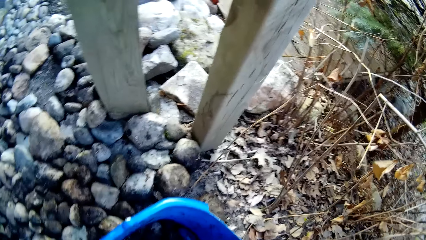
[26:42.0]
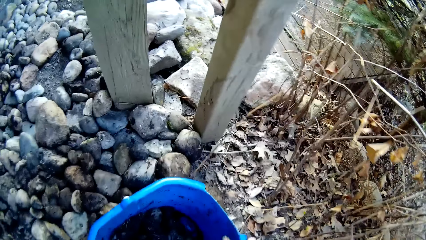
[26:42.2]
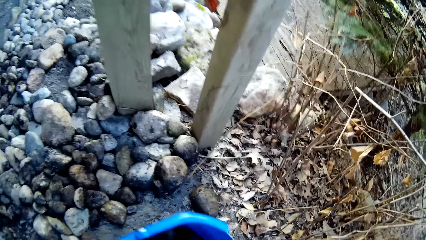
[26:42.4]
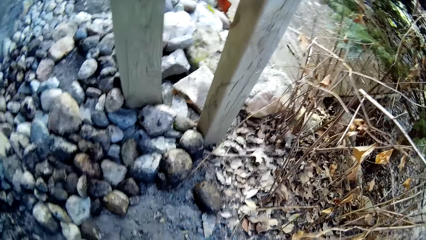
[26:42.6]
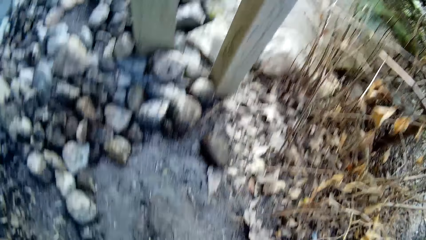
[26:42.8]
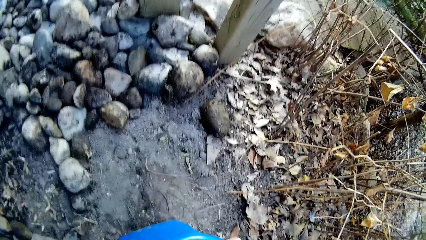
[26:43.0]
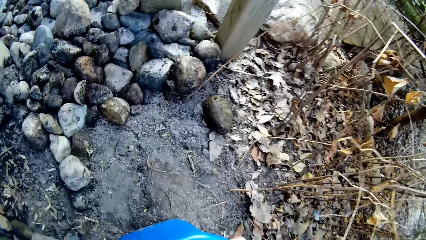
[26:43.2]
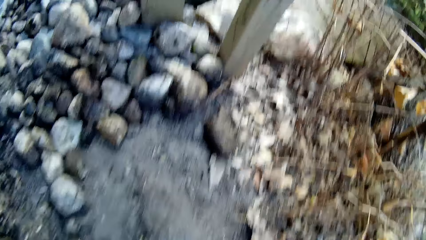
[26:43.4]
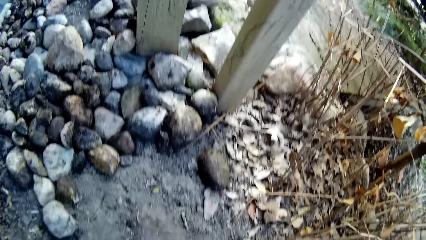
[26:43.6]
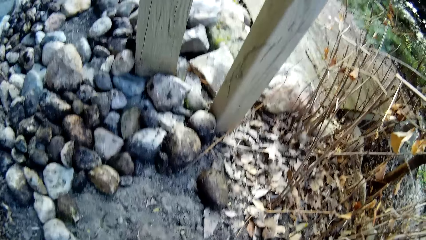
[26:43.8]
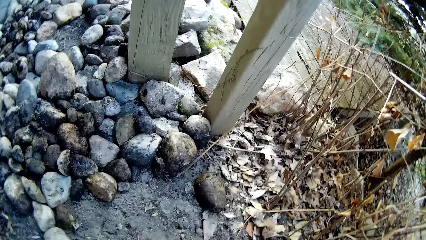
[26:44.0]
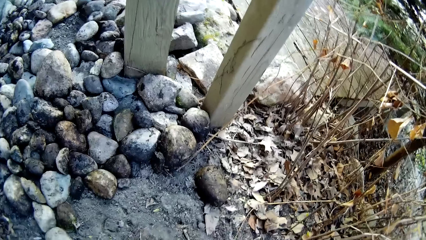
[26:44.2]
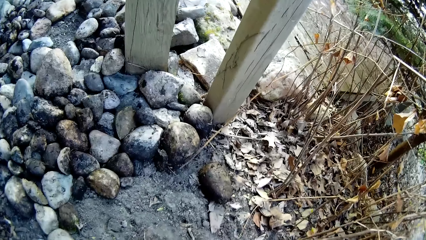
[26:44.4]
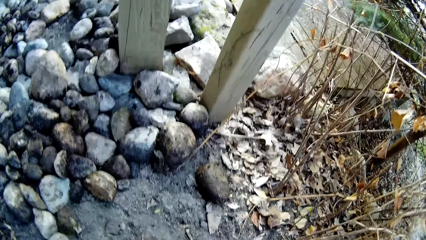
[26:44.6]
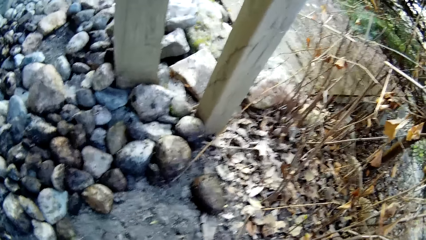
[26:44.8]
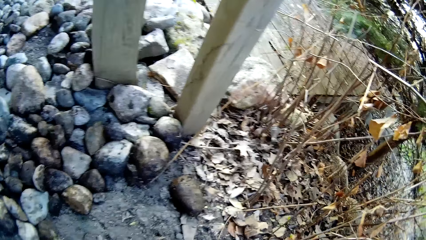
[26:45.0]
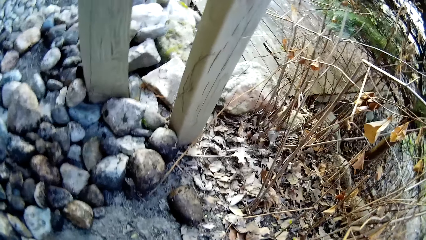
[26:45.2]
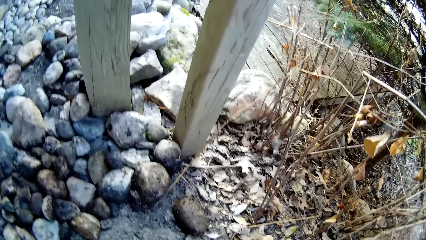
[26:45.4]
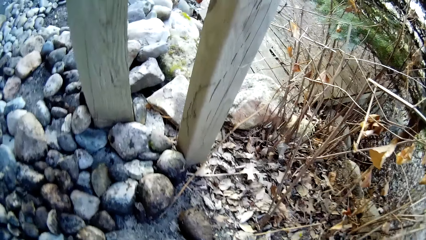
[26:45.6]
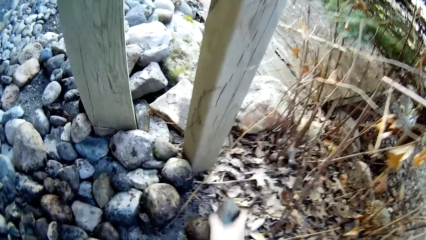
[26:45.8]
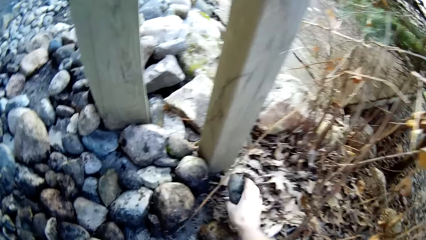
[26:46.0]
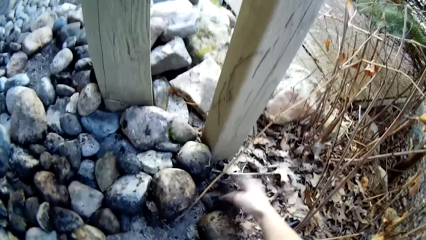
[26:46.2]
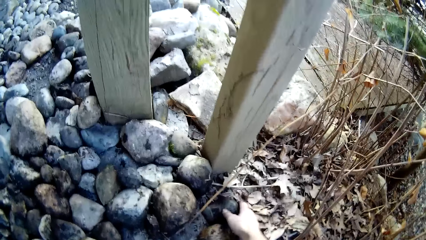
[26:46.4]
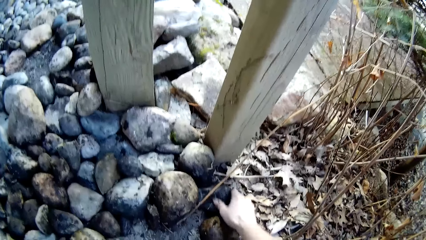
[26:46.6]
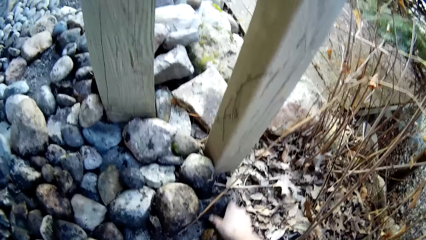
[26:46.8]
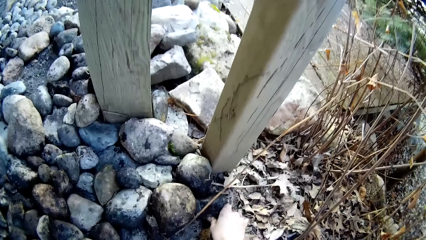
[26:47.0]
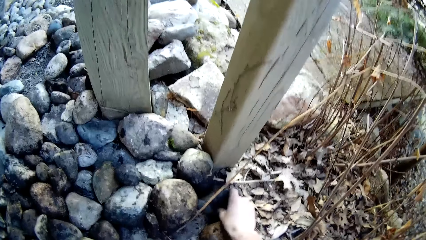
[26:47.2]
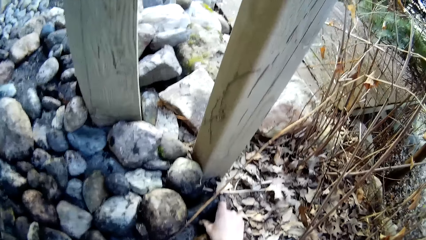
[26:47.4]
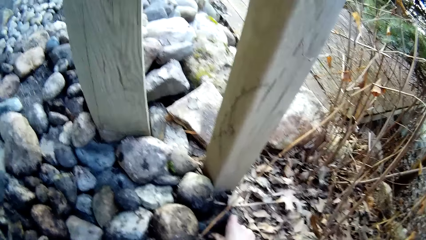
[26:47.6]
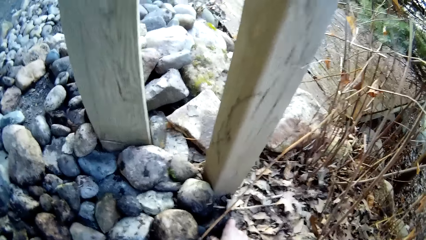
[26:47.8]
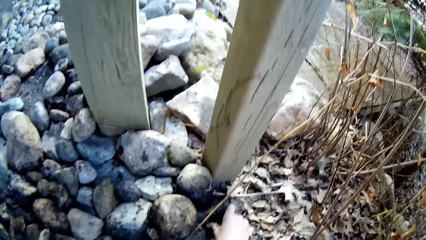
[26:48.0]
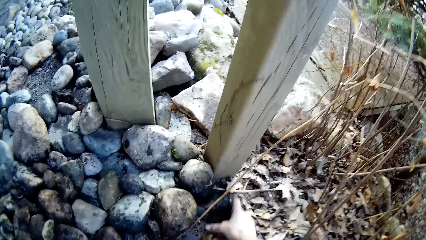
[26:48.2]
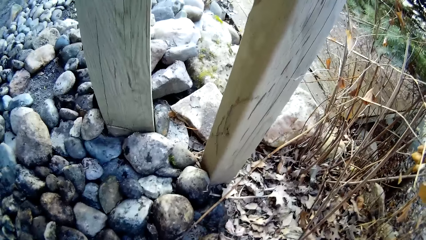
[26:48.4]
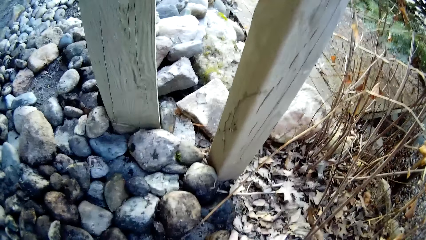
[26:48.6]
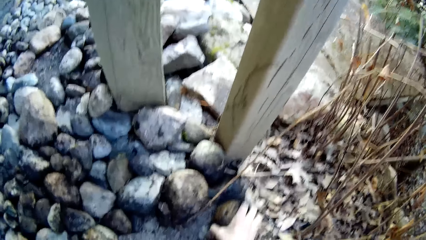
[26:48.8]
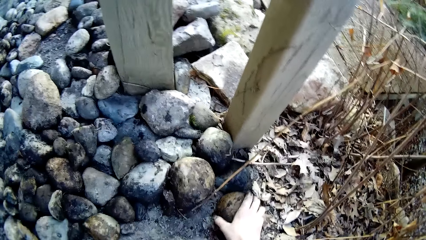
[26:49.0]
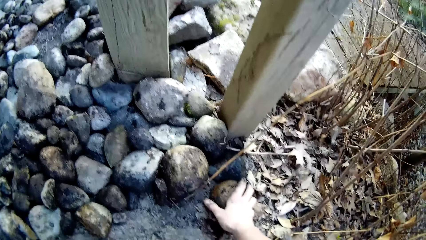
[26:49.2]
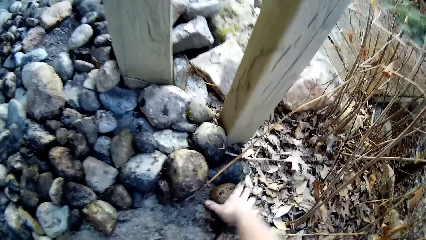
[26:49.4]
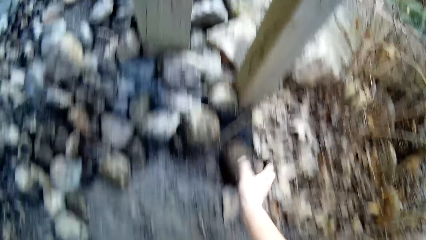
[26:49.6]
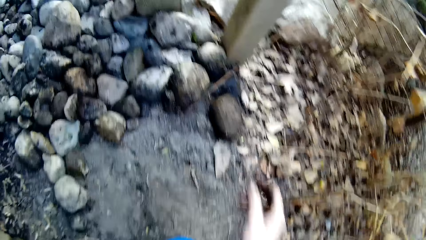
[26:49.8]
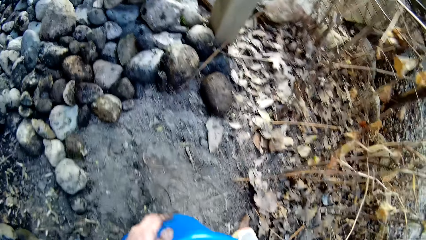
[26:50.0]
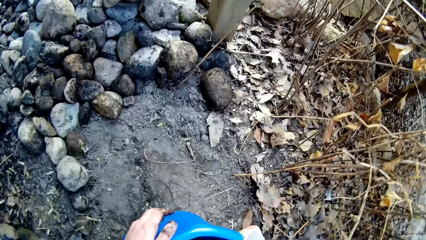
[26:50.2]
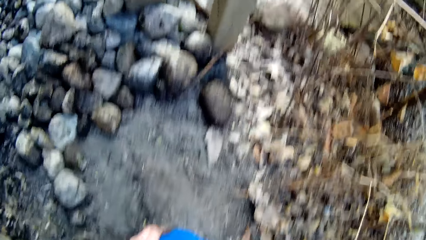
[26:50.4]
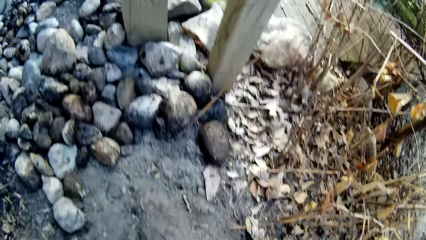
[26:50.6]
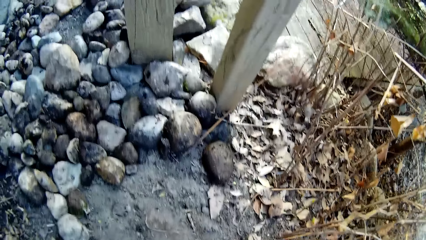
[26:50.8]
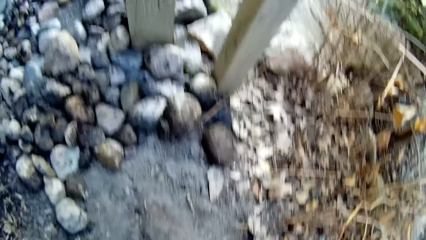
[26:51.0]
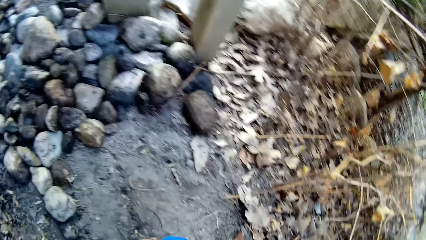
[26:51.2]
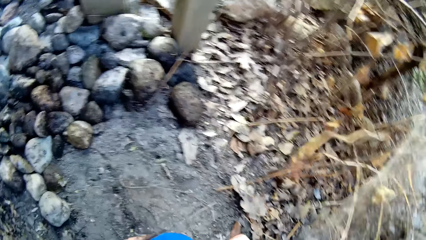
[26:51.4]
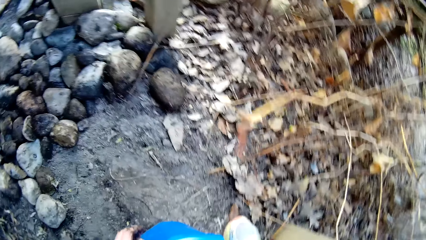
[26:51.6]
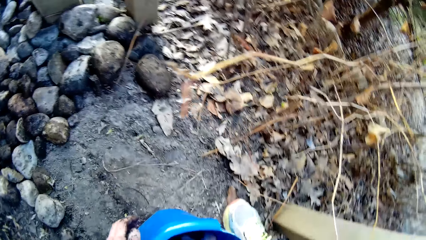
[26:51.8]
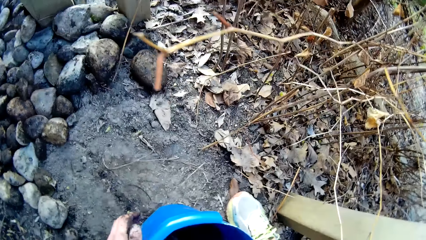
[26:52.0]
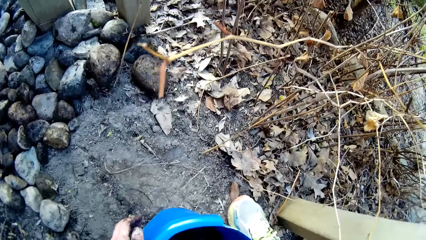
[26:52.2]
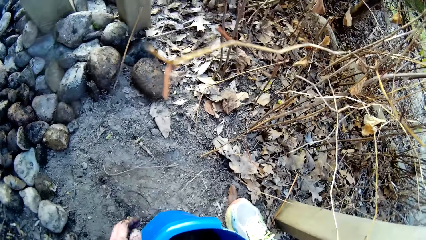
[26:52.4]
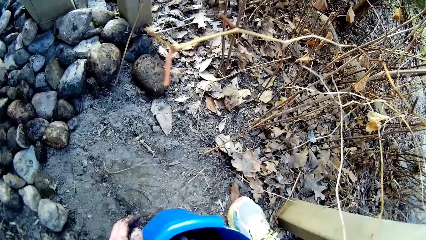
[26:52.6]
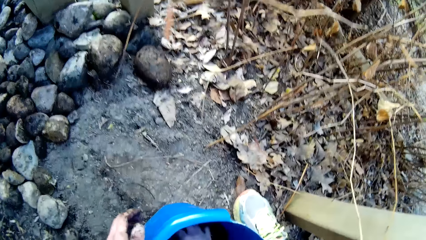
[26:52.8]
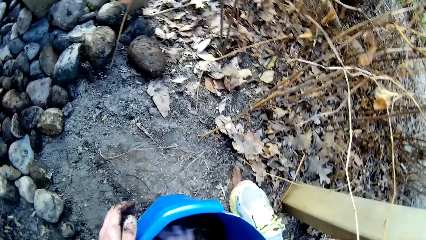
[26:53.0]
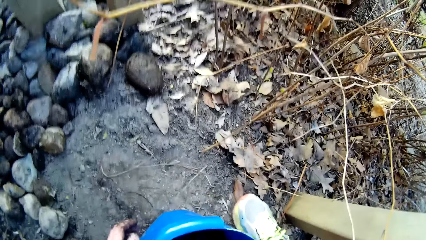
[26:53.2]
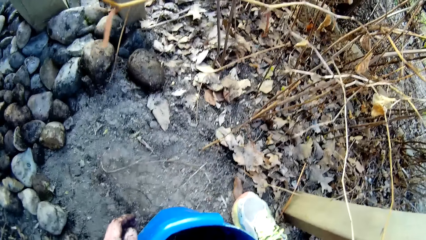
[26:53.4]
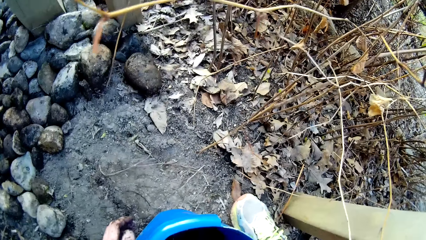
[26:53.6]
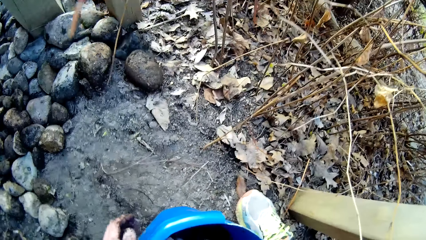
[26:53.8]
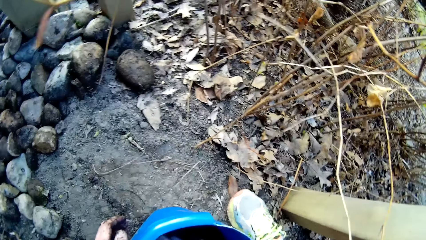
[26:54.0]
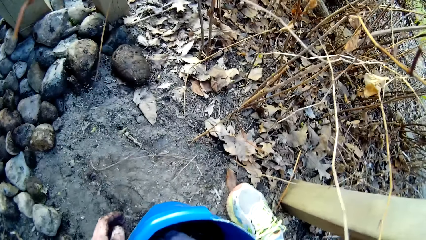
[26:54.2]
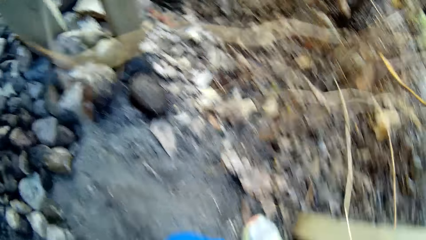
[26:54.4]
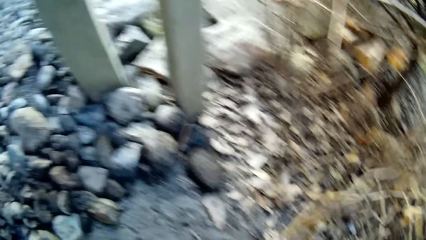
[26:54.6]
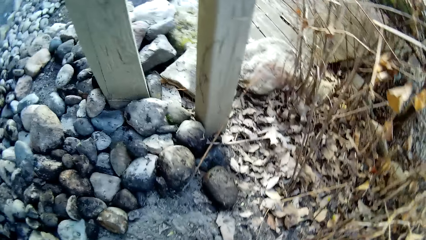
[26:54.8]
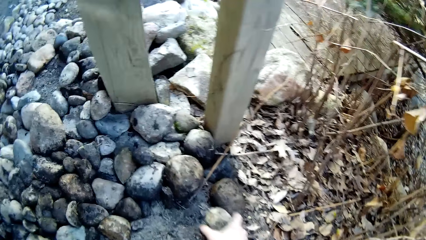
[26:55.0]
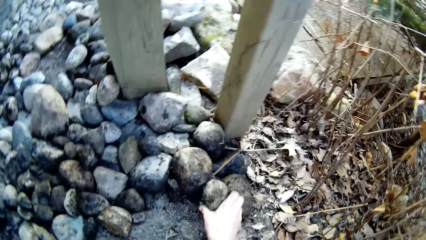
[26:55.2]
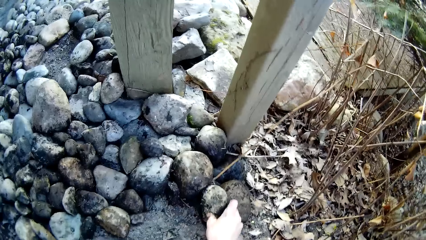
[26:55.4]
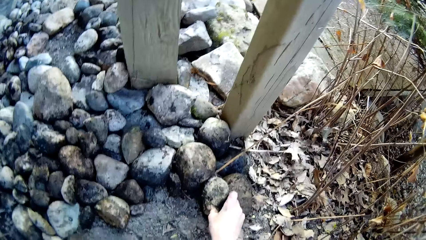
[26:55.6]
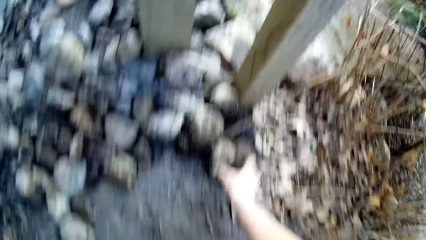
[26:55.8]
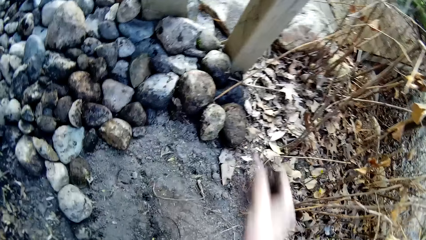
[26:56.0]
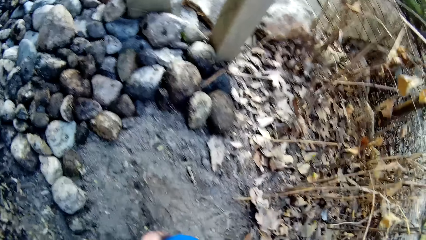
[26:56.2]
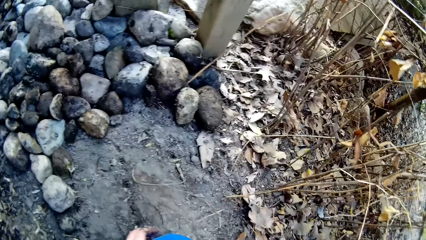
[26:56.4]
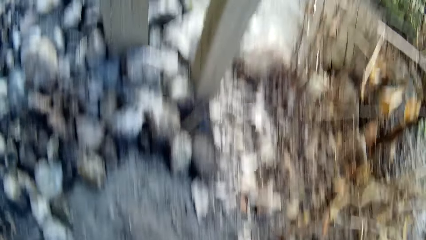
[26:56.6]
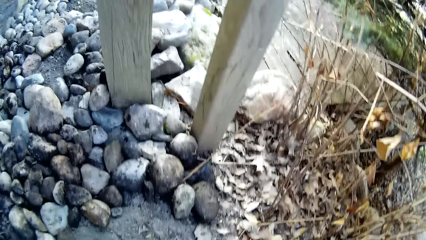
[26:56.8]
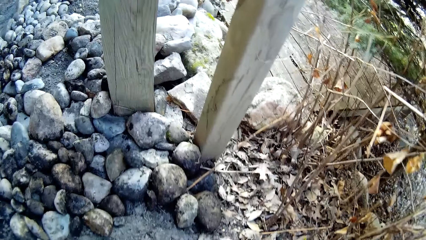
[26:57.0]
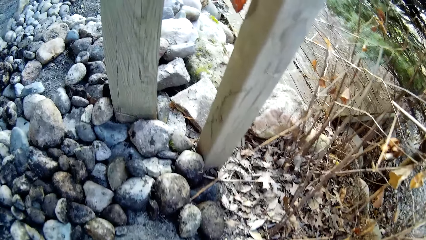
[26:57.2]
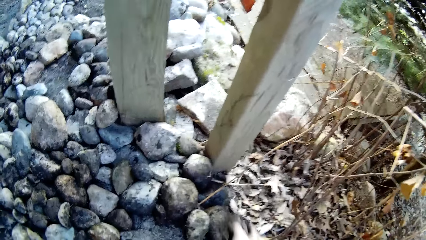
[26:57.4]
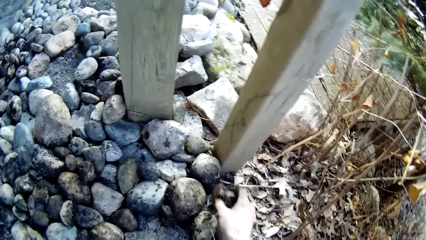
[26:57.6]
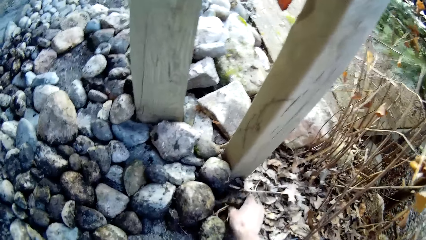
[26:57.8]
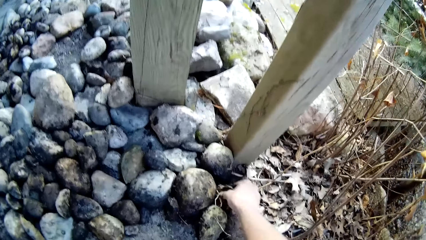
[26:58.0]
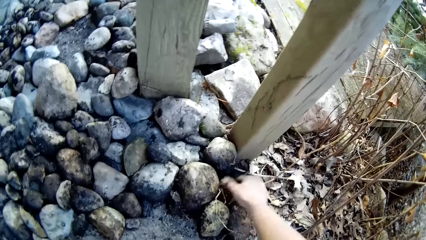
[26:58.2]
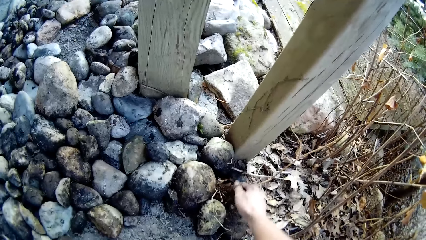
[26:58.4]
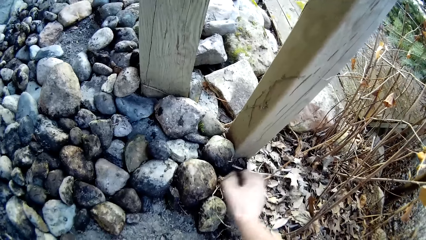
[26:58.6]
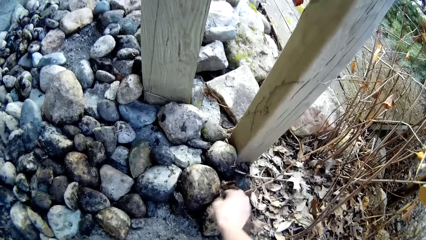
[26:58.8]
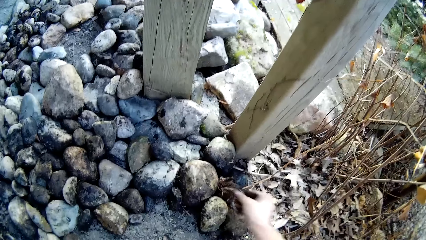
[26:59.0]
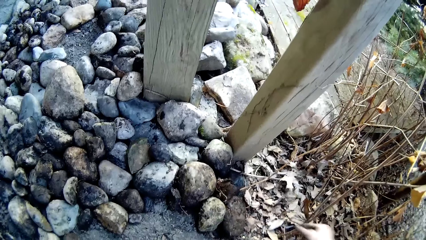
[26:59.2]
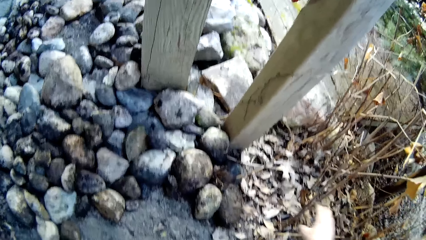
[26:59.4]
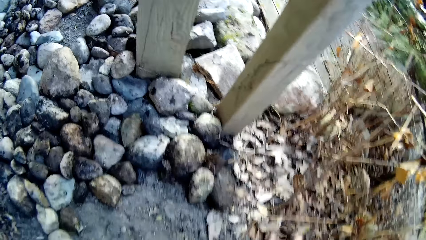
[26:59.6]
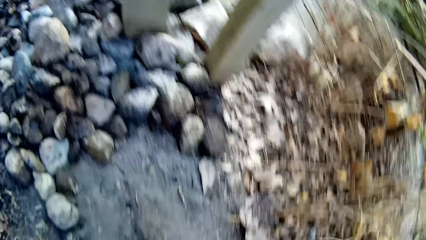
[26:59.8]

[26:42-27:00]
The camera wearer picks the bucket from the ground with both hands. He moves the bucket. He drops the stone on the ground with his right hand. He arranges the stones on the ground. He picks stones from the bucket. He drops the stone on the ground with his right hand. He arranges the stones on the ground. He drops the stone on the ground with his right hand.
